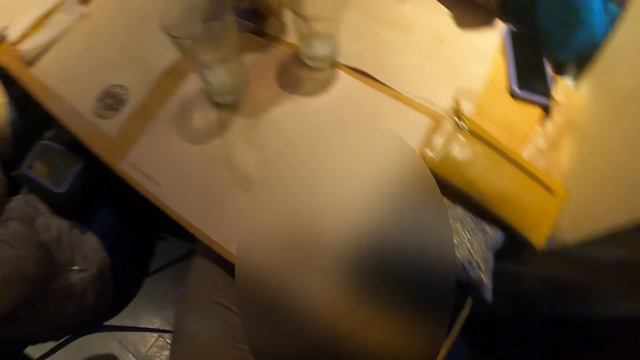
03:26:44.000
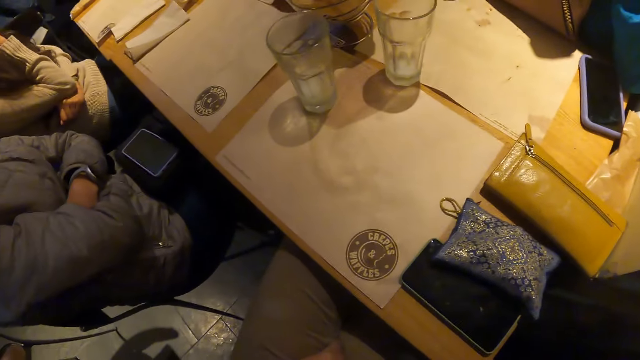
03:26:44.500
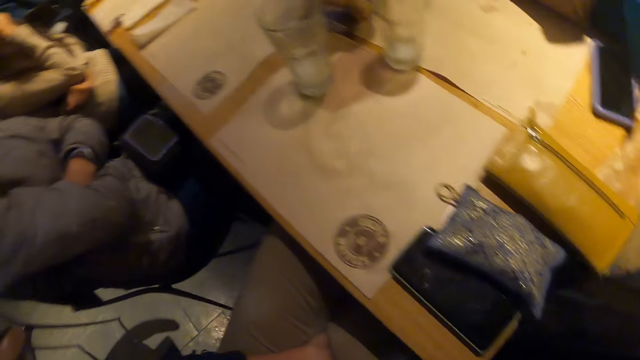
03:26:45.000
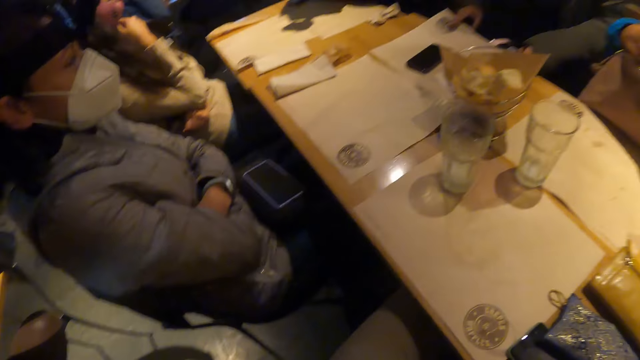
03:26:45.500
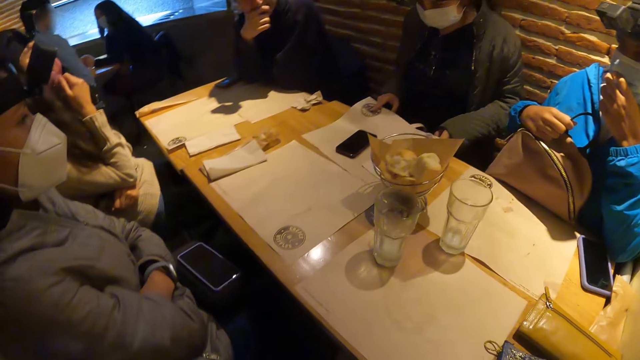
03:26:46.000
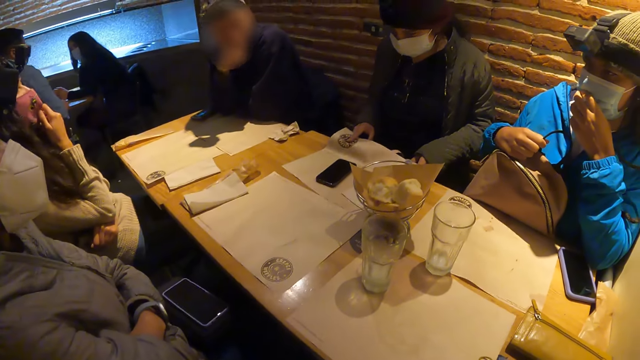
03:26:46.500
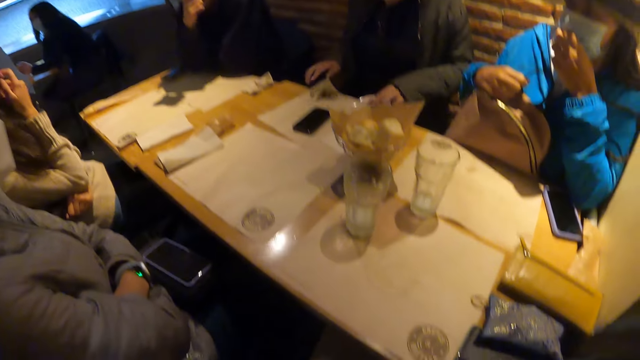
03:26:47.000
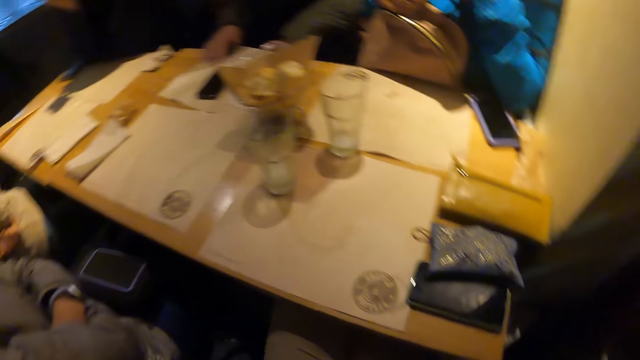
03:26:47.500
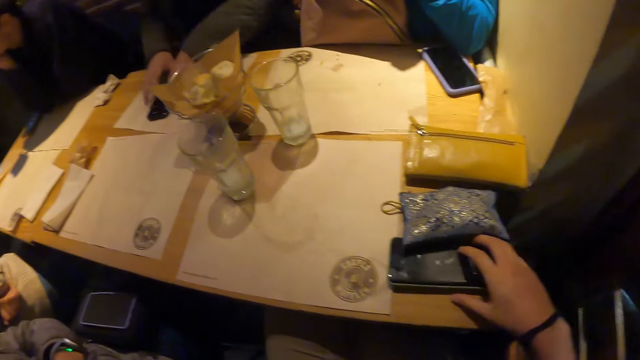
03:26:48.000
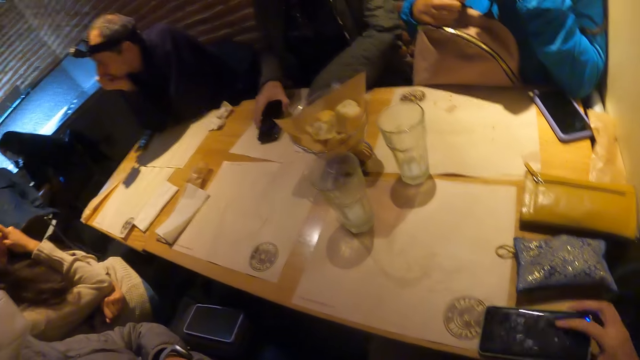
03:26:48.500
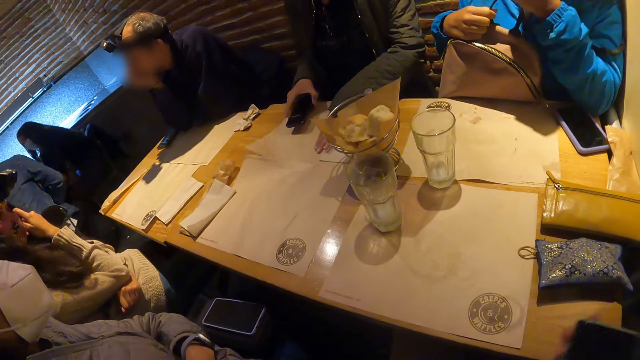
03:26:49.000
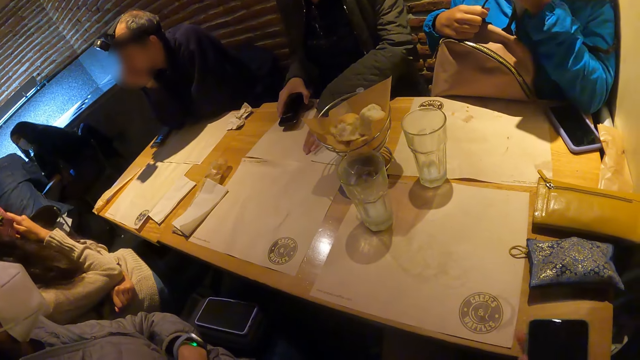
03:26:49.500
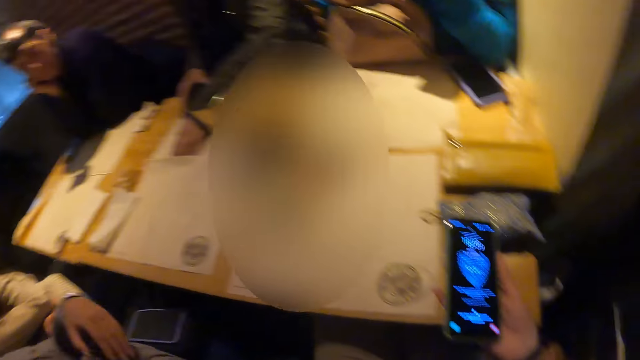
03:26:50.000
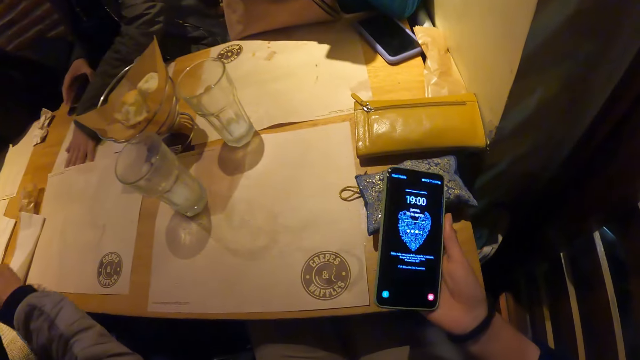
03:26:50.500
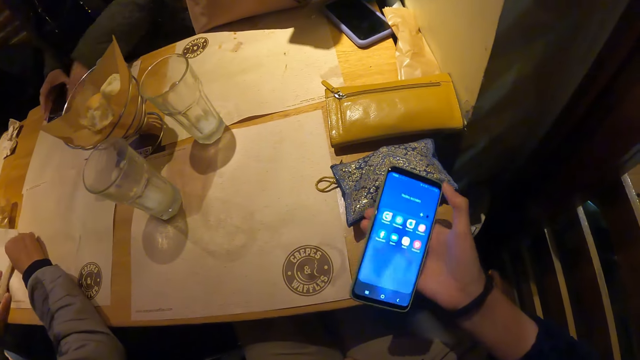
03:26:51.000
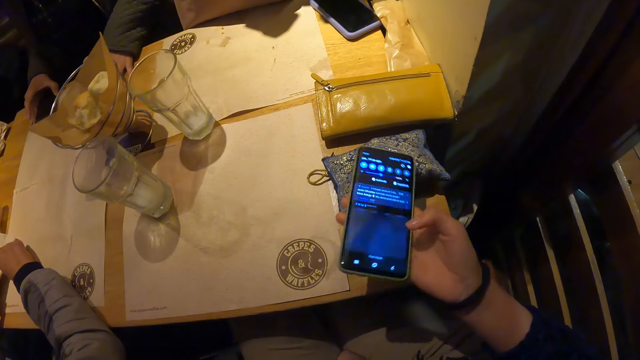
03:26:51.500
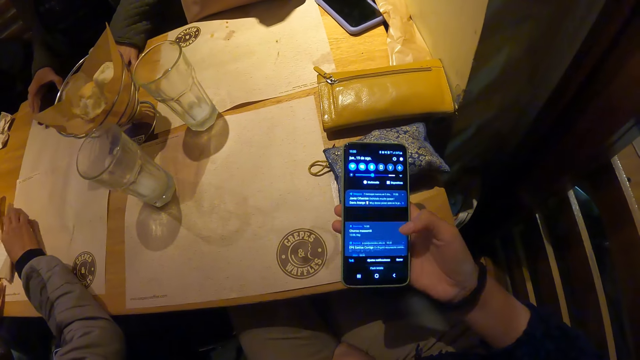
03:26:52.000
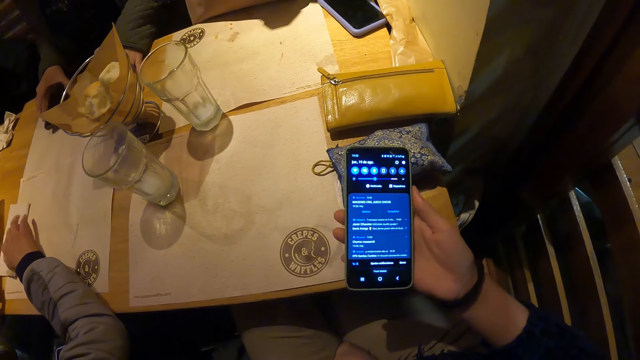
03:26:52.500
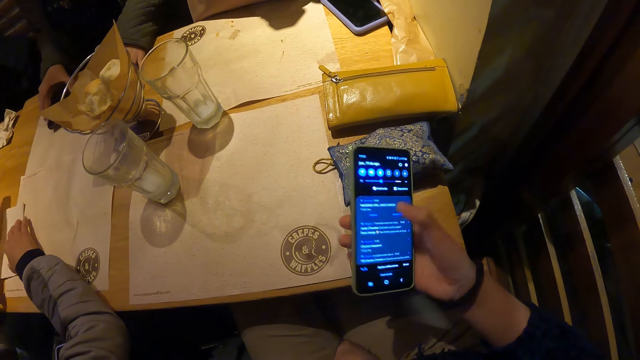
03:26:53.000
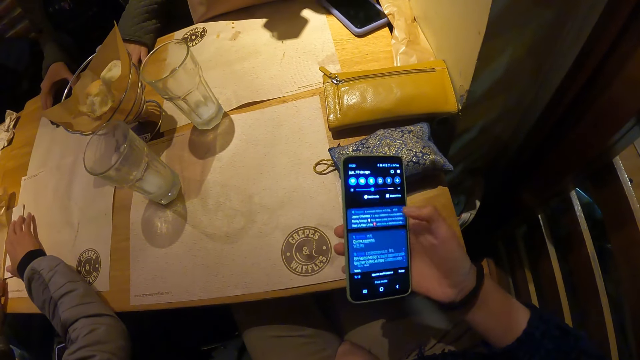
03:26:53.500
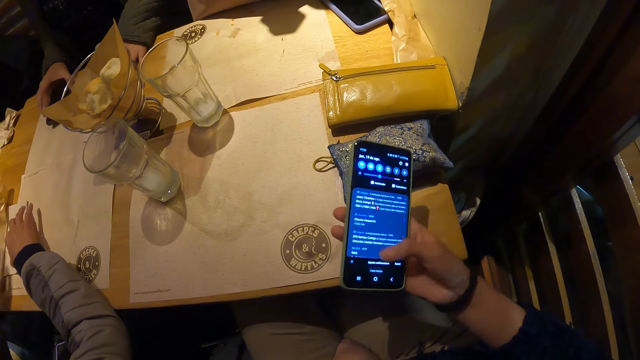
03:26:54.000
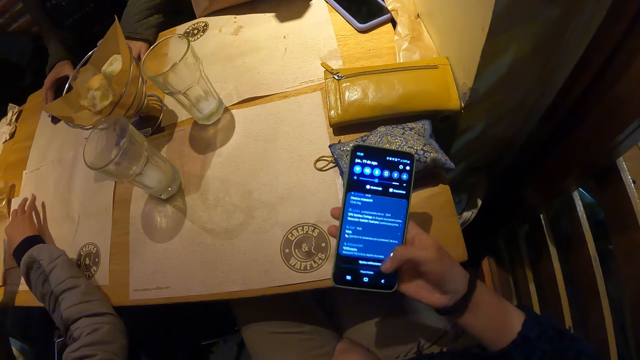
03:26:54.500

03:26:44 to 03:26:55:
The camera wearer picks up the phone from the table with her right hand. A woman touches a phone on the table with her right hand and adjusts a table mat on the table with her left hand. The camera wearer operates the phone with her right hand. Another woman places her right hand on the table mat on the table and touches a serviette on the table with her left hand.

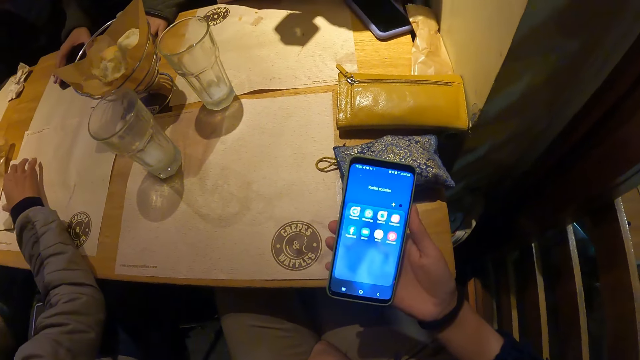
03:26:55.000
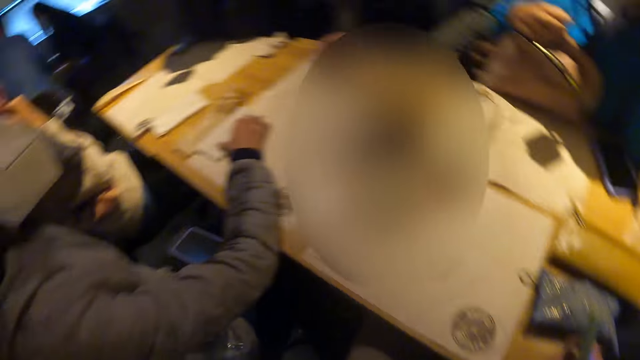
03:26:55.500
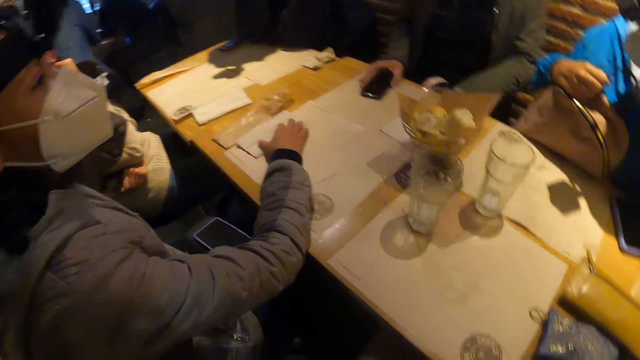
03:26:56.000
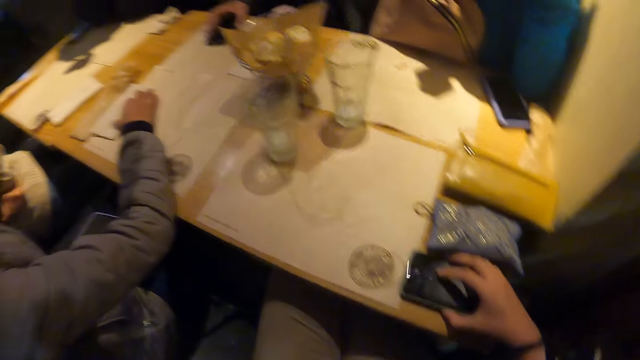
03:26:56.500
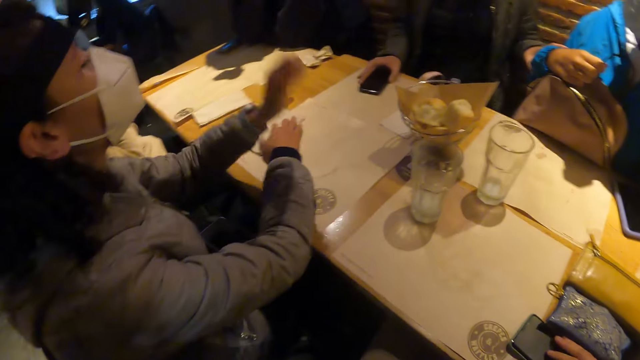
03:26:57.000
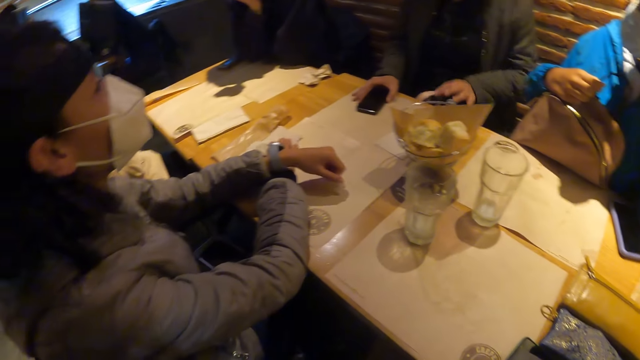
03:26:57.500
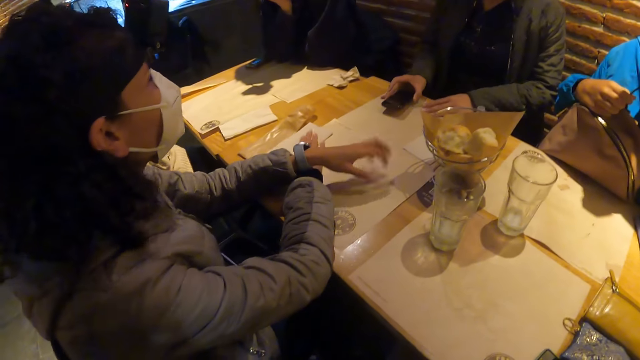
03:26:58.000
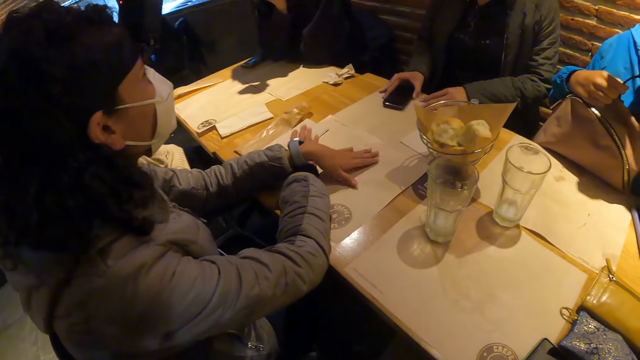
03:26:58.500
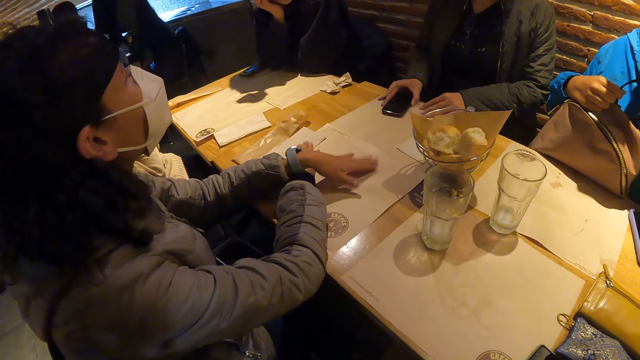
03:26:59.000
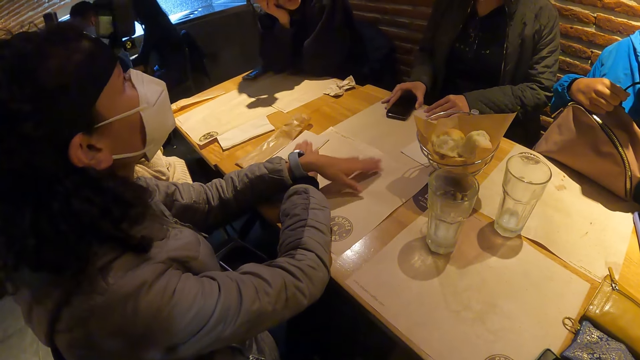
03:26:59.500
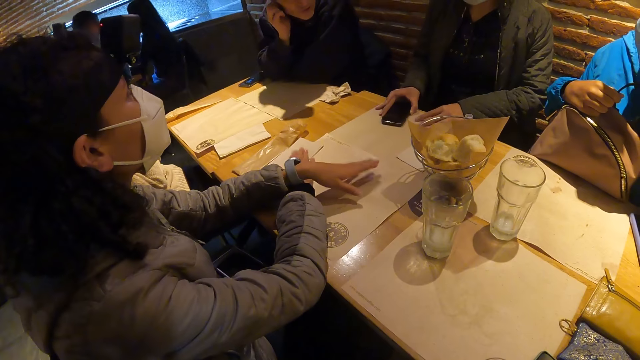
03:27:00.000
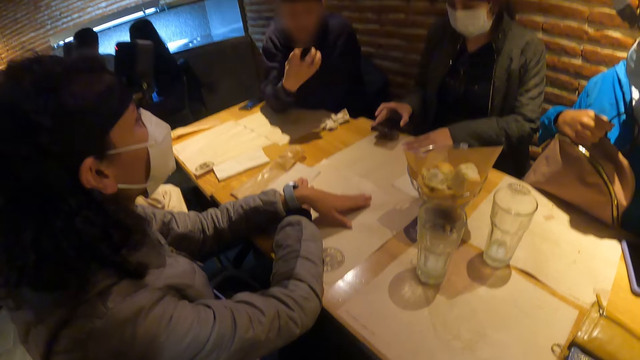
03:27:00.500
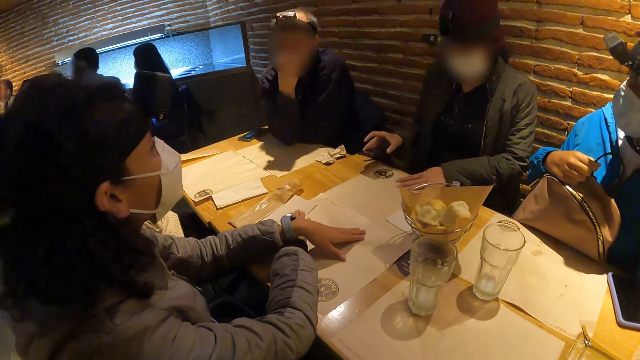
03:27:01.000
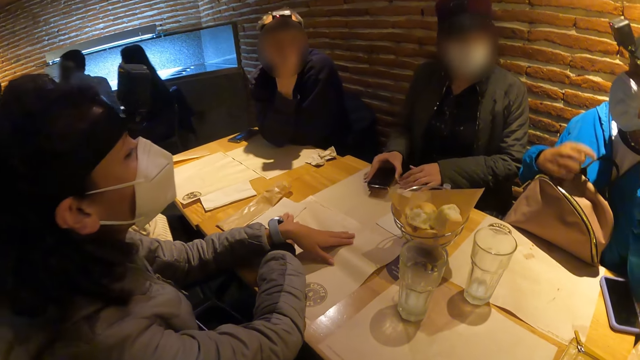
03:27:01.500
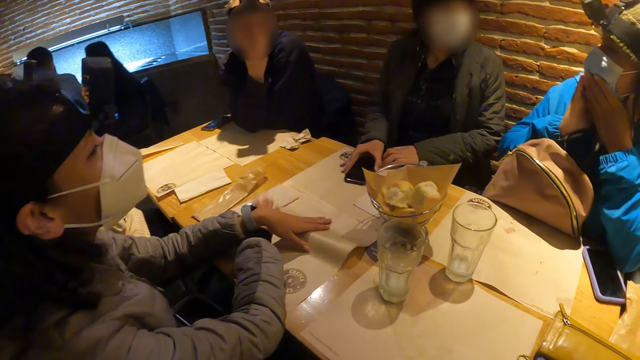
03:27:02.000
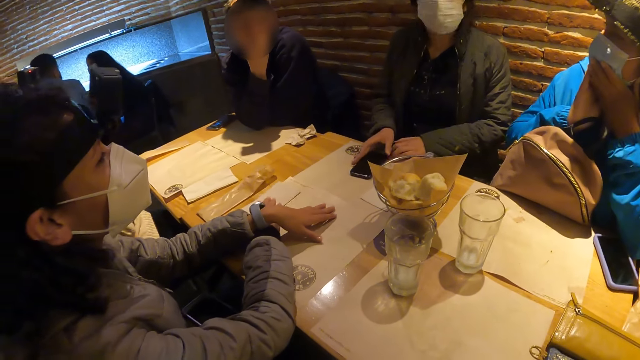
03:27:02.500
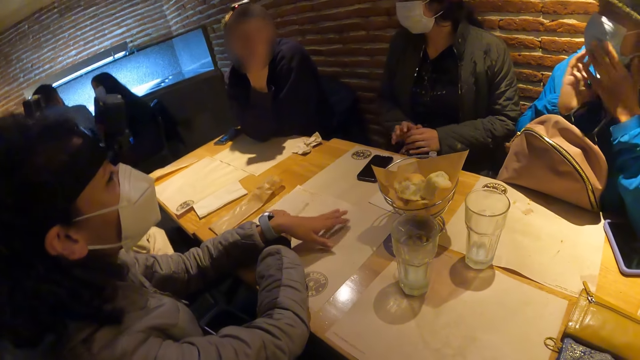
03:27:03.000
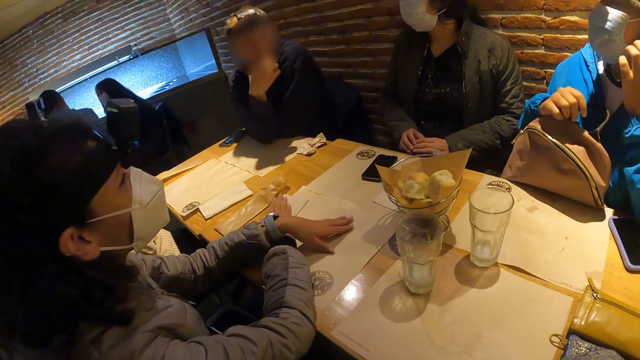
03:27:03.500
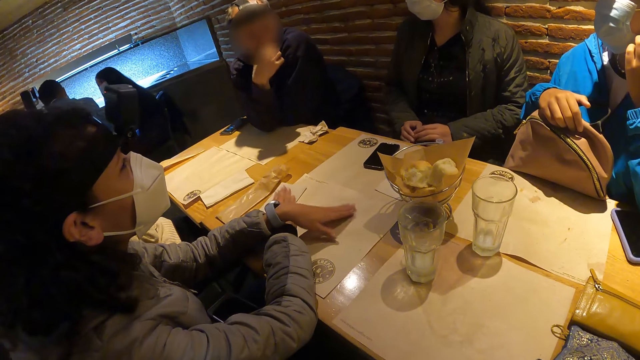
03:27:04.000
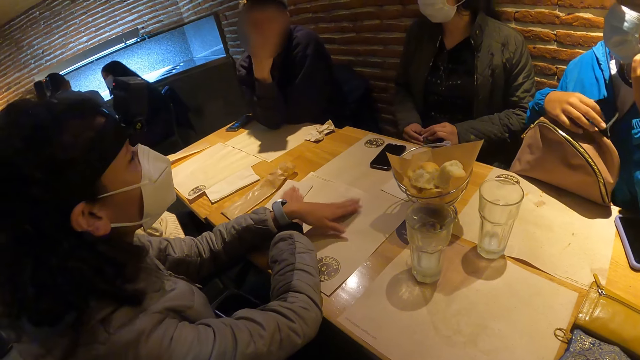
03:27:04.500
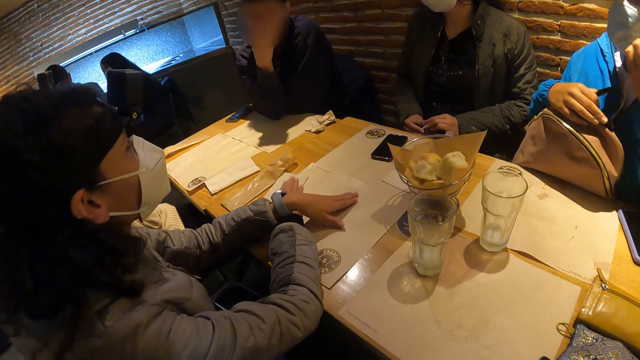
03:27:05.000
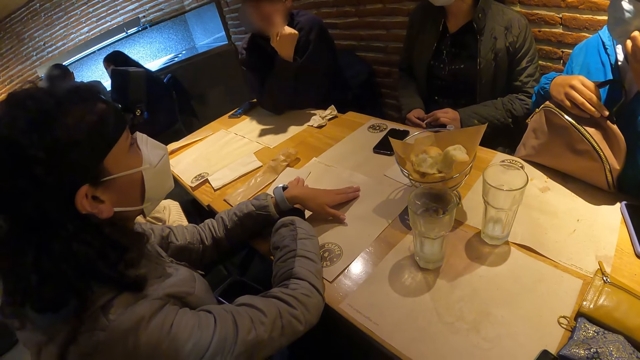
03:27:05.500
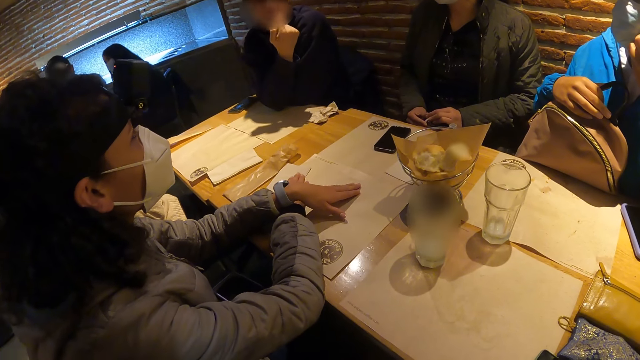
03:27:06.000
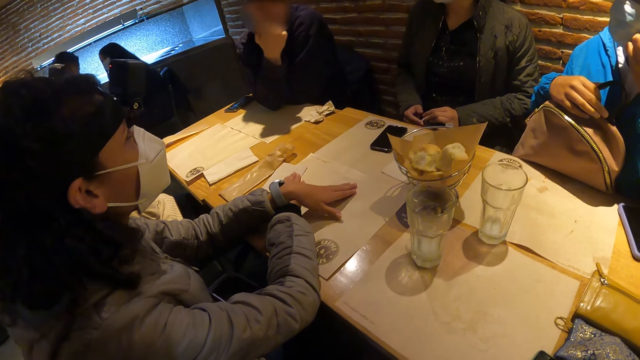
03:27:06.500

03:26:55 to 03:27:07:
The camera wearer holds the phone on the table with her right hand. A person converses with another person, a woman, another woman, a man and the camera wearer. A woman picks up the phone on the table with her right hand. A man touches his face with his right hand. Another woman touches the mask on her face with both hands. The first woman drops the phone on the table with her right hand.
